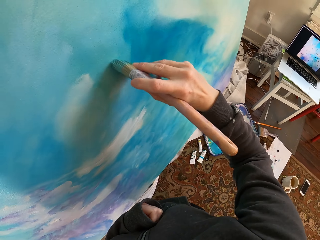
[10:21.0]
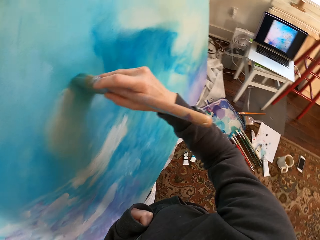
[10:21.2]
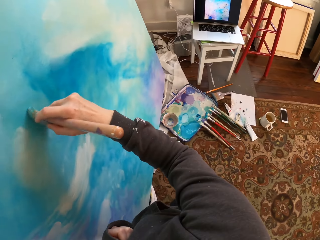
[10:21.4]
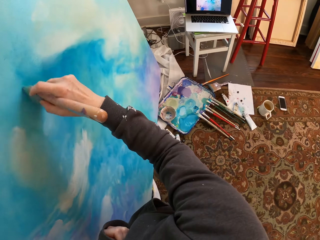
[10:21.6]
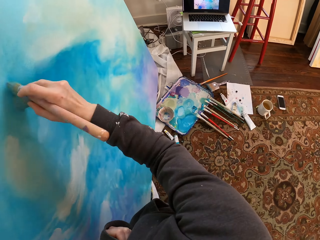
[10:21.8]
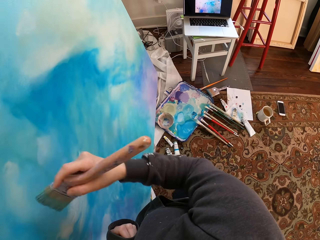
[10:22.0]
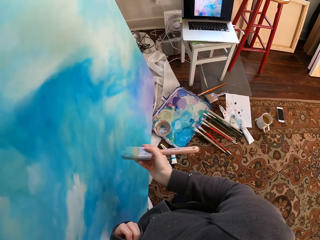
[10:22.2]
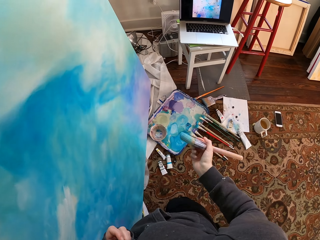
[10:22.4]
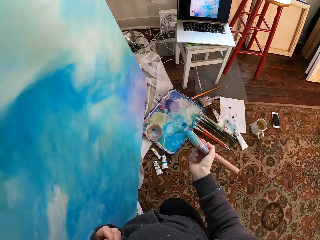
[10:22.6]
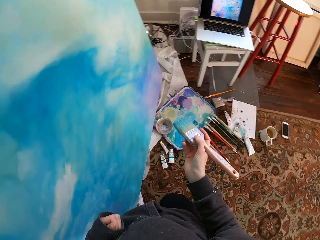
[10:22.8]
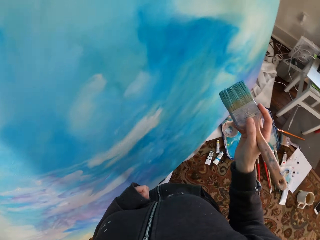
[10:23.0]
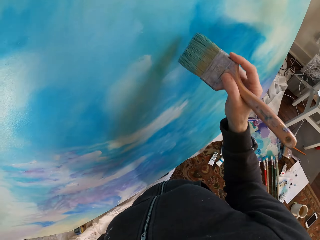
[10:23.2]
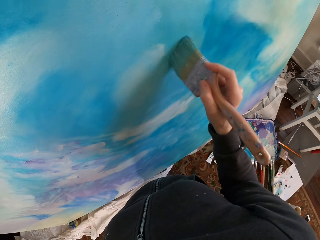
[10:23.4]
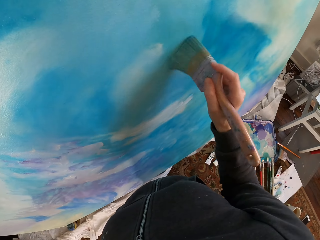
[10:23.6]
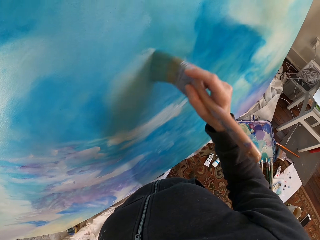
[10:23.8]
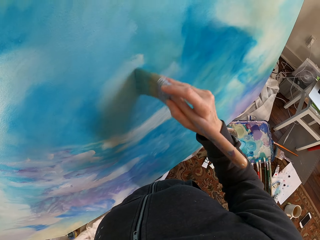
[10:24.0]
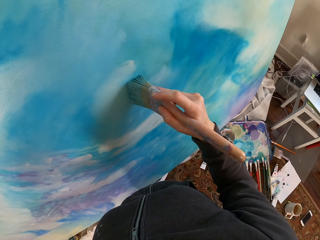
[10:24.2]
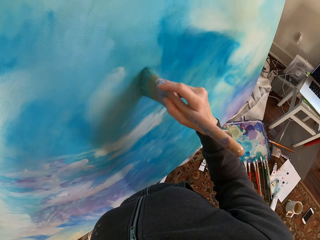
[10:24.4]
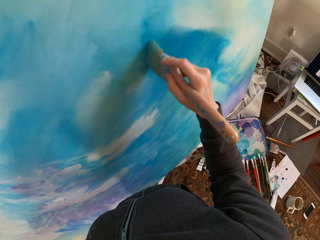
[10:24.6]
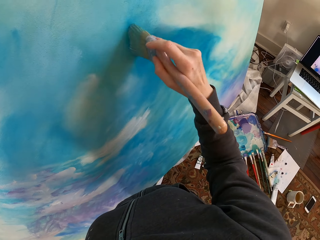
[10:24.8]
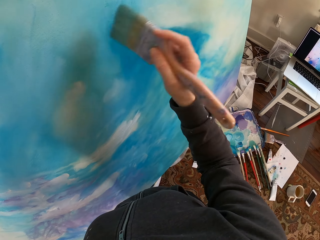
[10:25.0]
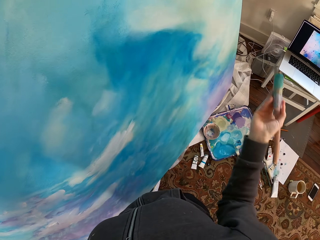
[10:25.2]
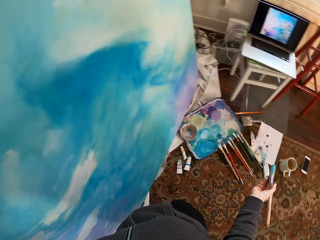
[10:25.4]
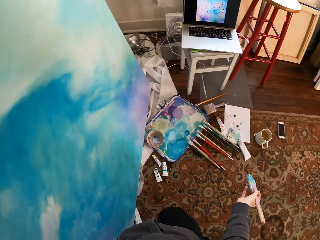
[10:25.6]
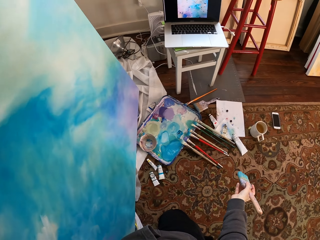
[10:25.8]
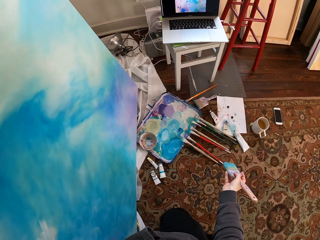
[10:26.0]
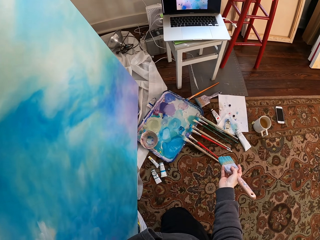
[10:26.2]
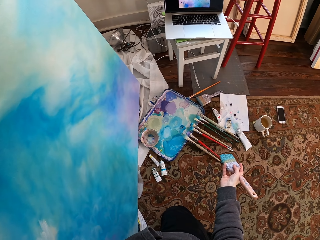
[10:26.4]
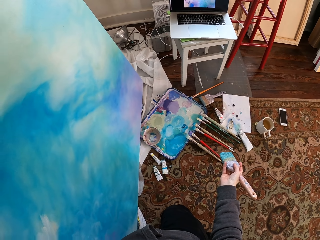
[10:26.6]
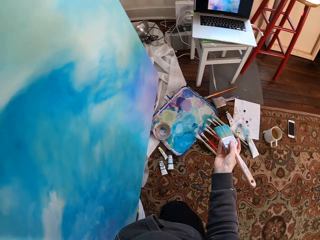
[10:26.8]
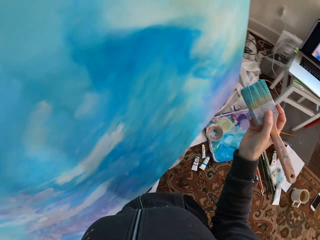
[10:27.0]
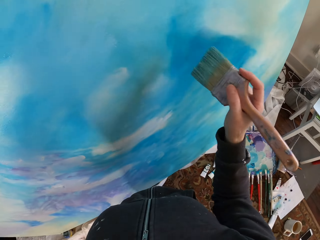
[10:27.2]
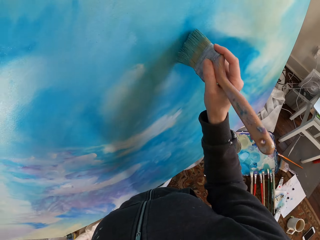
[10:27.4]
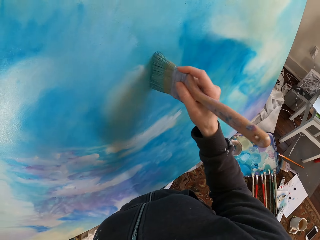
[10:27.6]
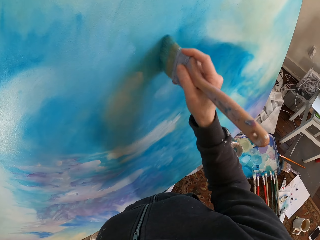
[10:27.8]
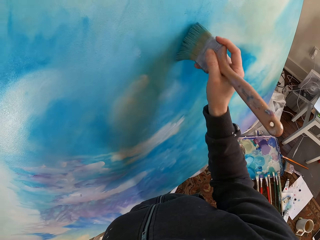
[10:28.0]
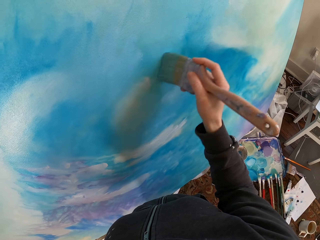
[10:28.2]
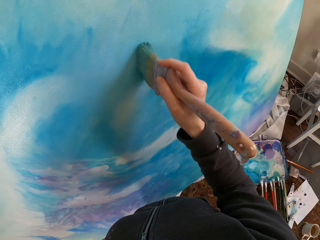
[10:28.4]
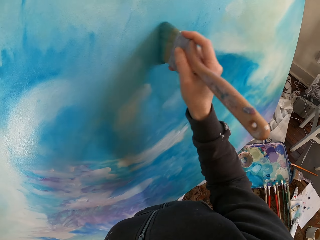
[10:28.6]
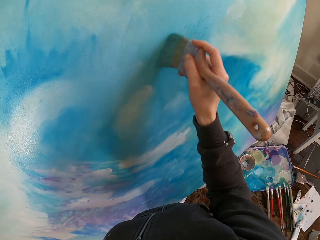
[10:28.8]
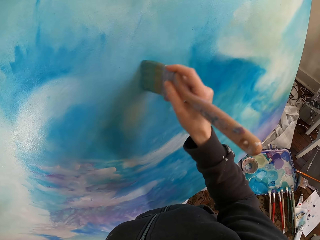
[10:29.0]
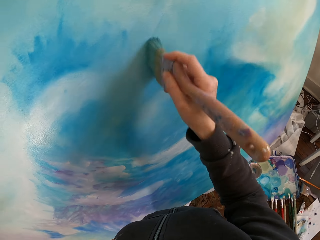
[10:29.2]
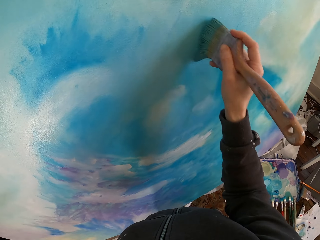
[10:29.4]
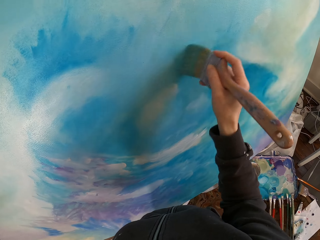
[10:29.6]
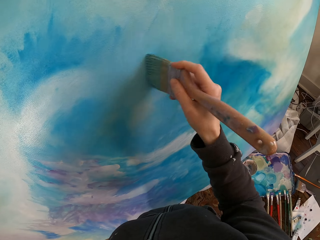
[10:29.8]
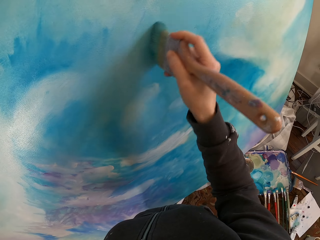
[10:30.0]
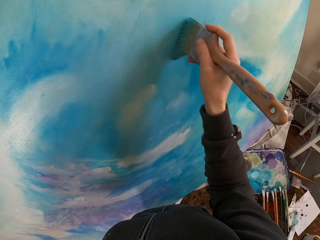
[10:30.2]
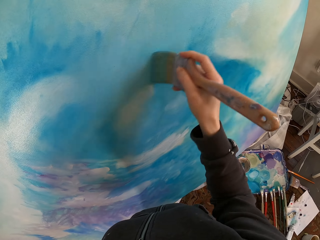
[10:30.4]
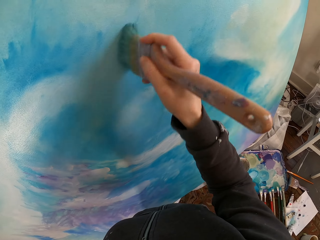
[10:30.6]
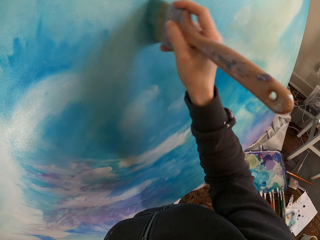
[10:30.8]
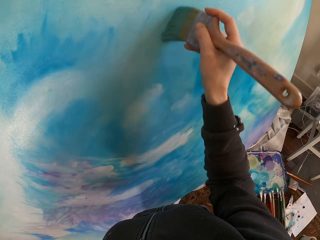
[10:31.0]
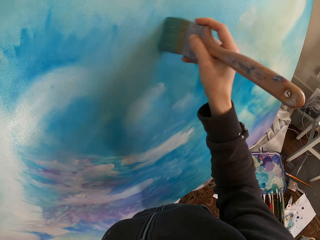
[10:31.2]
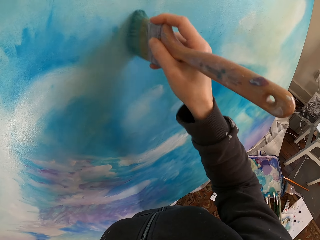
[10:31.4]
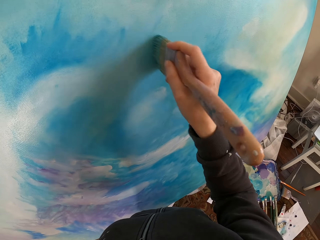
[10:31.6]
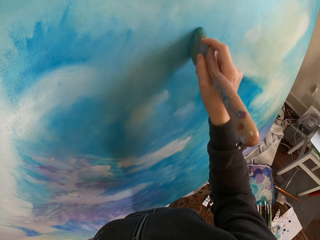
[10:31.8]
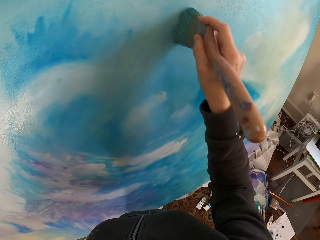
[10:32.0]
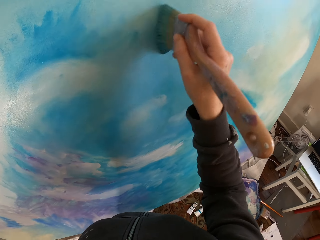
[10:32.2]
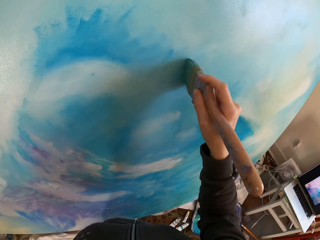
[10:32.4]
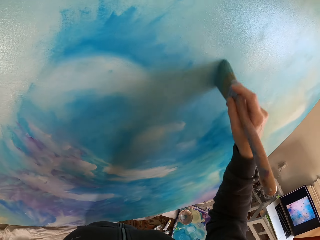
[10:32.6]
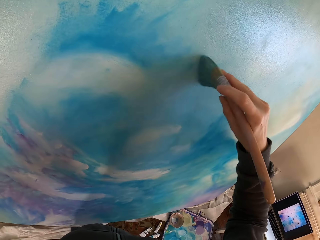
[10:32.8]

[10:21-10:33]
The camera wearer lowers the hand. They blend the paint with the paint brush. They lower the hand. They stretch the hand. They blend the paint with the paint brush. They stretch the hand again.

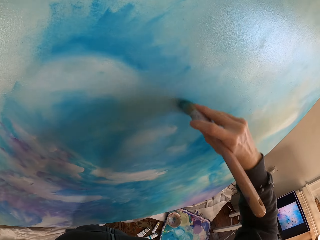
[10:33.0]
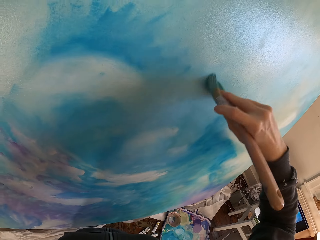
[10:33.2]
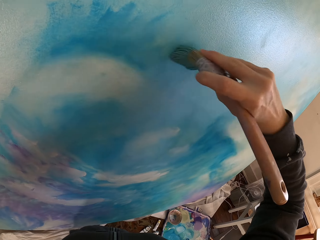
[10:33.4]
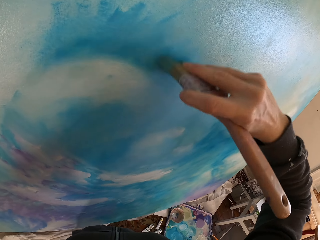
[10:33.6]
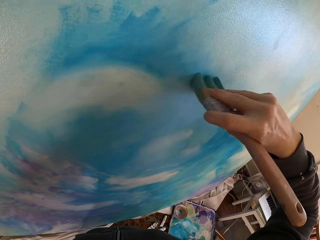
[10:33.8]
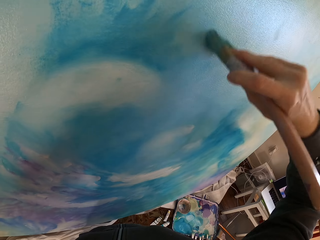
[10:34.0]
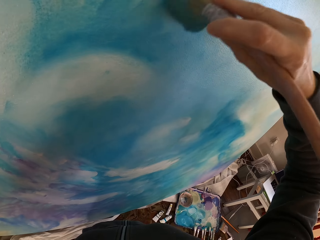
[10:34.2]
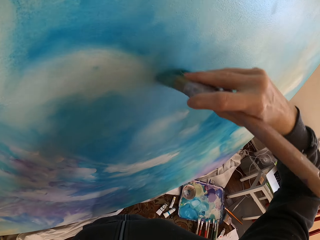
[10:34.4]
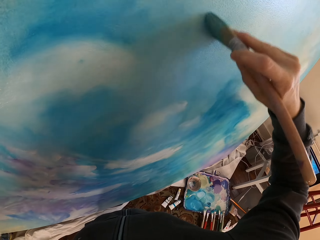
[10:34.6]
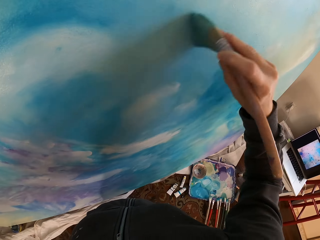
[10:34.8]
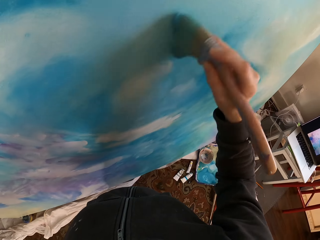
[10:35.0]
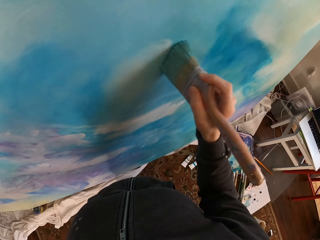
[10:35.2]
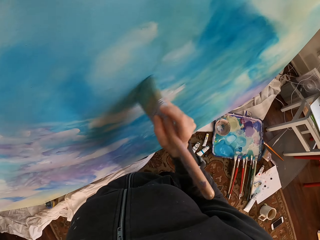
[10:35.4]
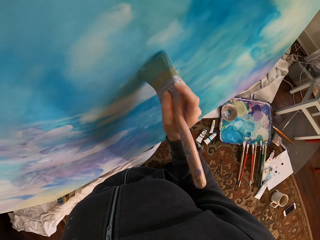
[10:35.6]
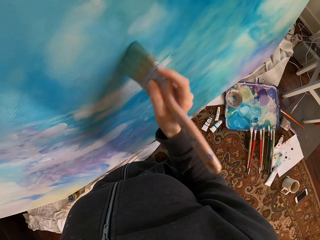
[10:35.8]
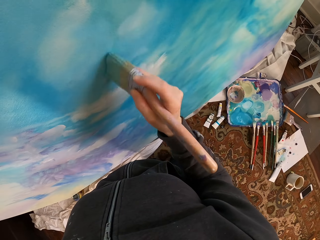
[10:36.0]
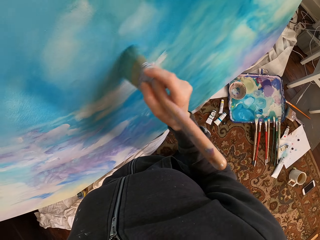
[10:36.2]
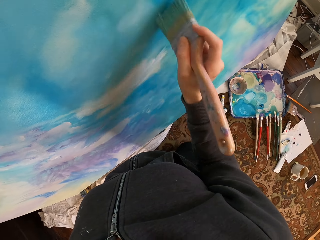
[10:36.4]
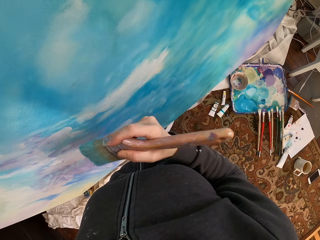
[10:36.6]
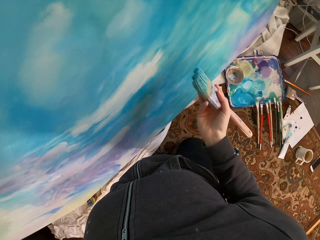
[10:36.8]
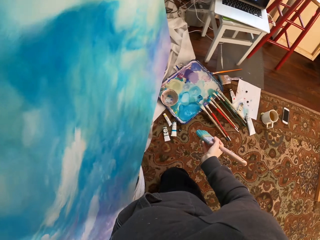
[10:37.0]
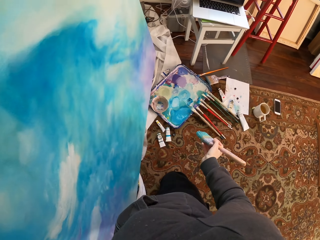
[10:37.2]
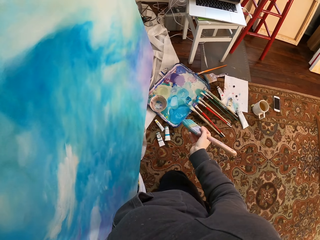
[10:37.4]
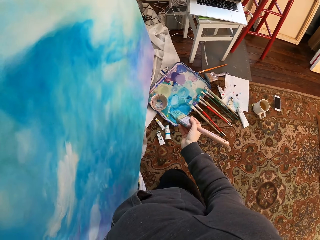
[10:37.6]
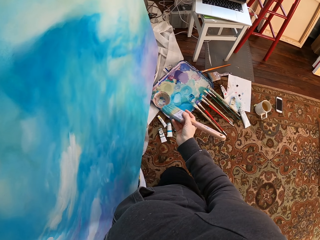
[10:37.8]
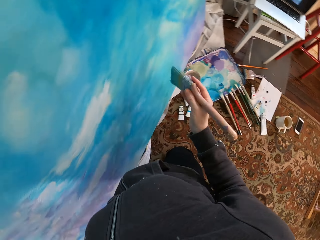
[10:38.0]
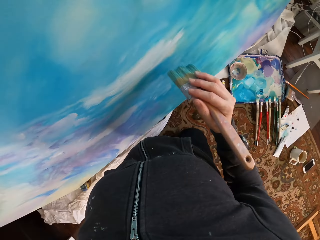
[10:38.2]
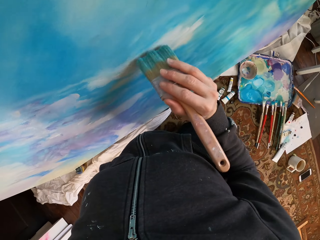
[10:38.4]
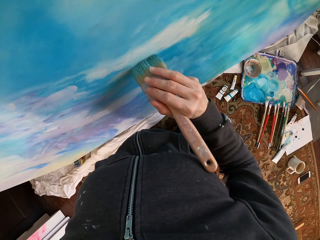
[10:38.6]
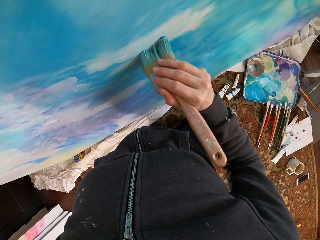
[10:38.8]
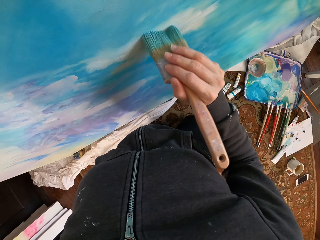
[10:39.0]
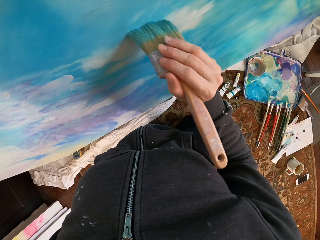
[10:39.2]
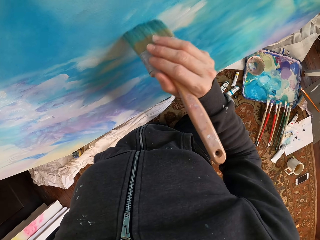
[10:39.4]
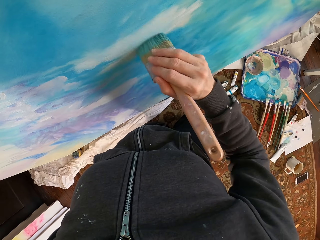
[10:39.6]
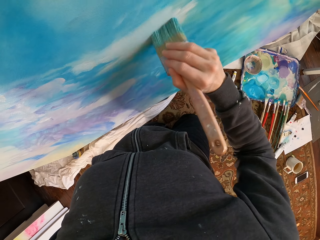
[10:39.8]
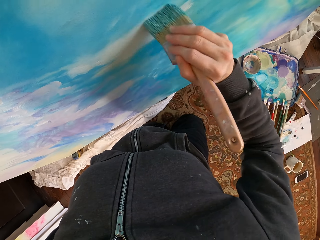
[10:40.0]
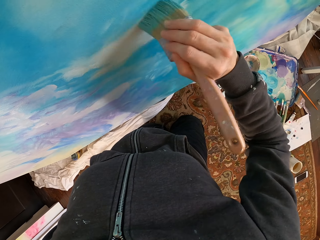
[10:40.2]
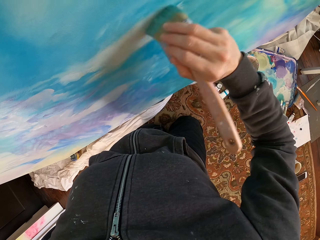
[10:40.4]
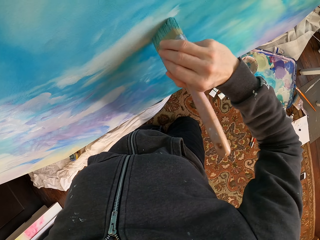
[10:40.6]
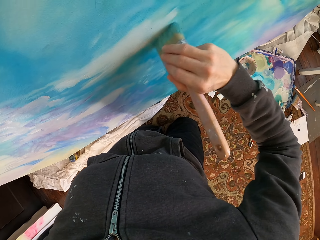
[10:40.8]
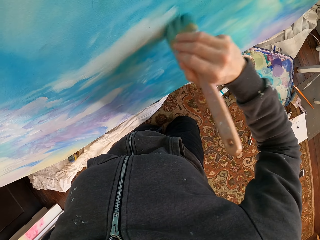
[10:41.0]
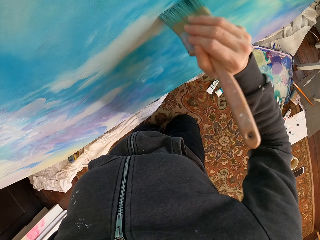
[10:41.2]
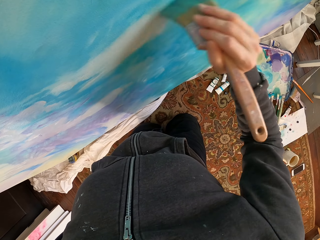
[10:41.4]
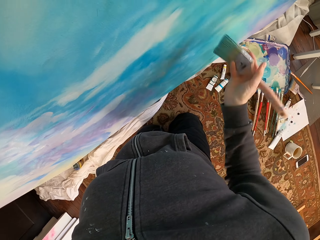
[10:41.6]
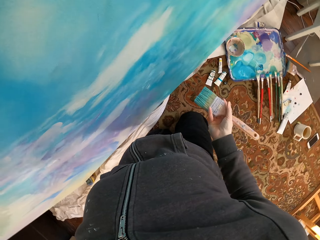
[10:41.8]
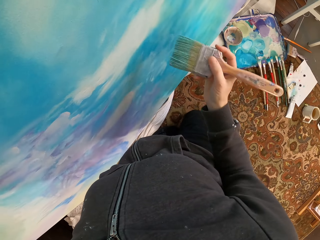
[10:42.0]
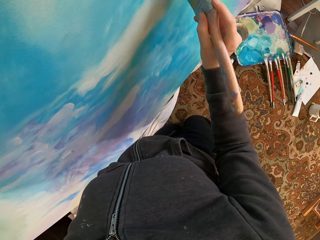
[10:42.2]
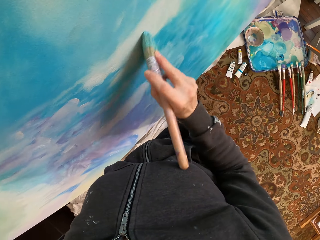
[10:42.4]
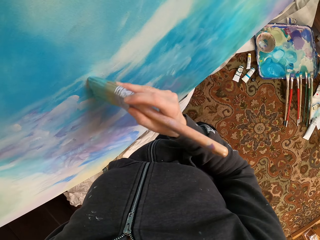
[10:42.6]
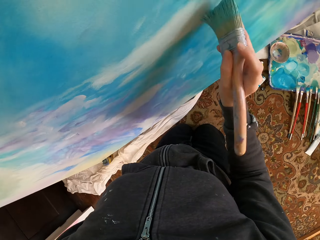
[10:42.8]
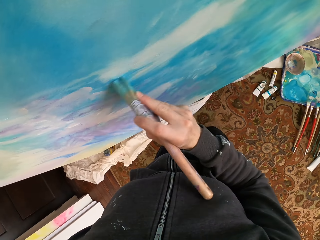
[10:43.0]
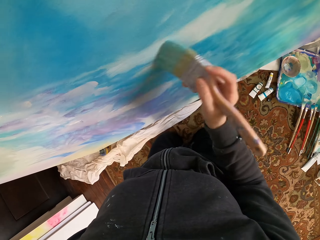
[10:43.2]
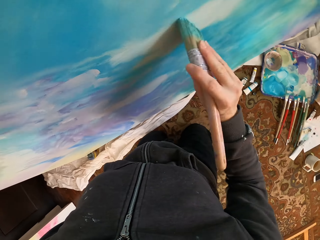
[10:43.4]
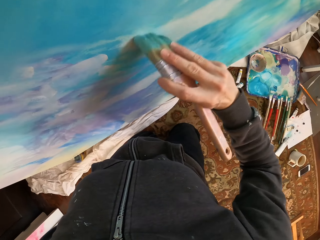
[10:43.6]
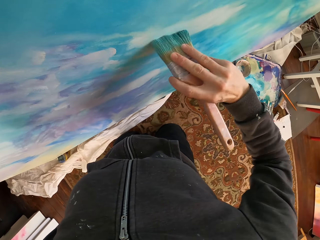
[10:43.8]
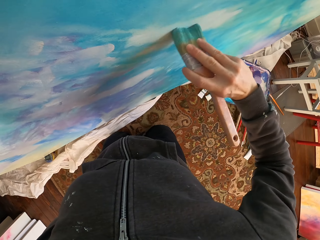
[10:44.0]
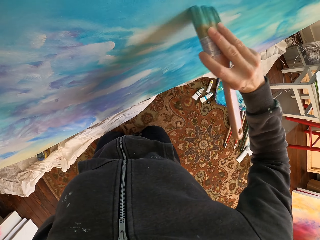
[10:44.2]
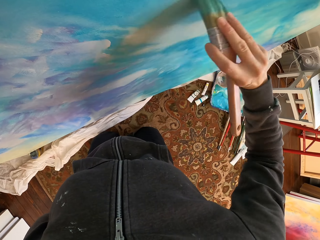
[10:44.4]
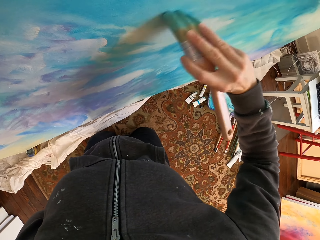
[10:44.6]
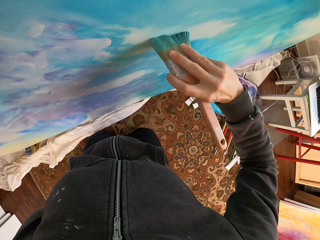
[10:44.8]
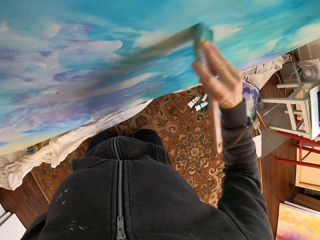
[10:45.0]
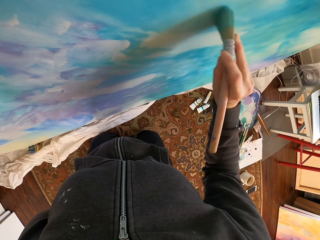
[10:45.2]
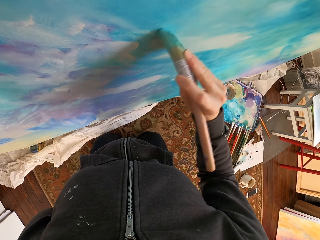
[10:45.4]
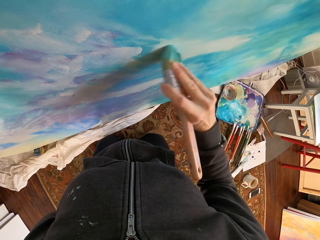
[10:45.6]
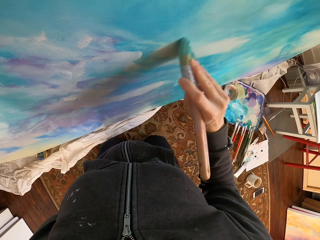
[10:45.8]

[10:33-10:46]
The camera wearer lowers the hand. They stretch the hand. They blend the paint with the paint brush. They paint. They lower the hand. They blend the paint with the paint brush.
